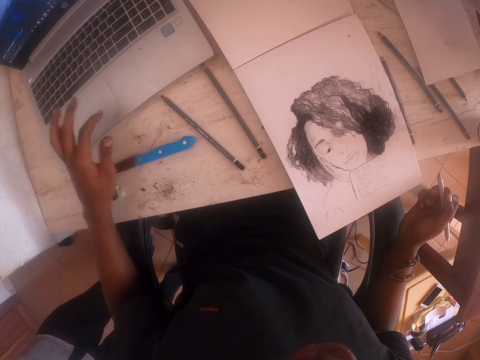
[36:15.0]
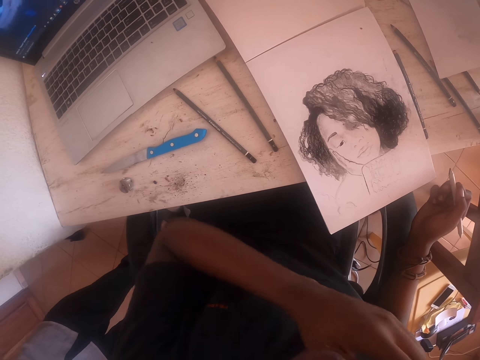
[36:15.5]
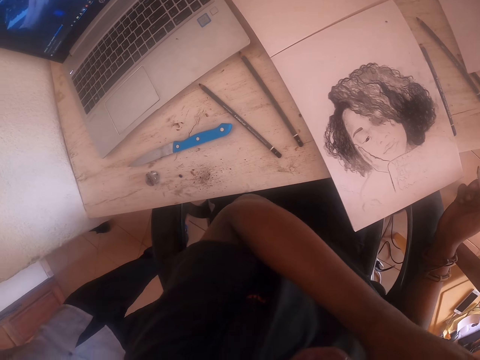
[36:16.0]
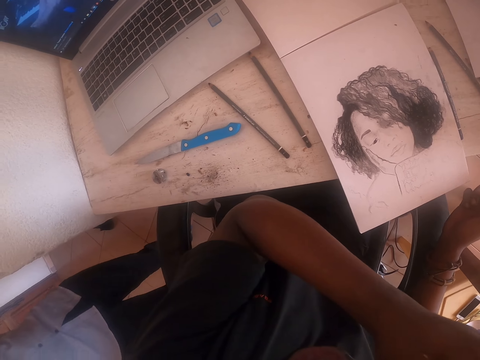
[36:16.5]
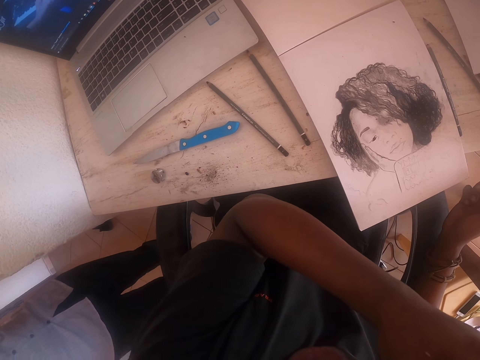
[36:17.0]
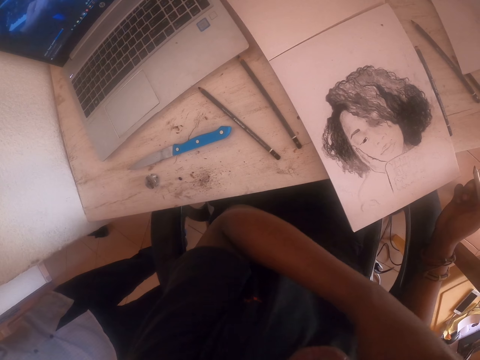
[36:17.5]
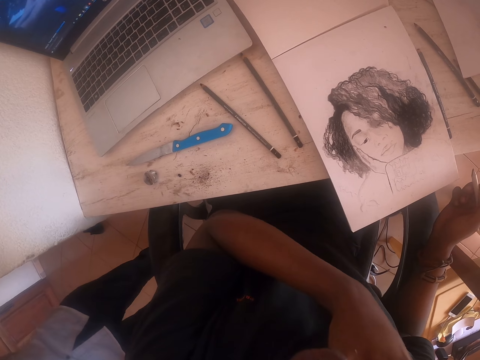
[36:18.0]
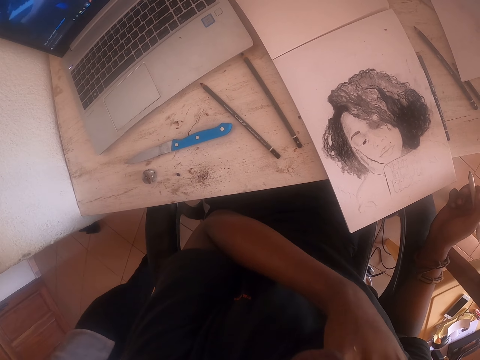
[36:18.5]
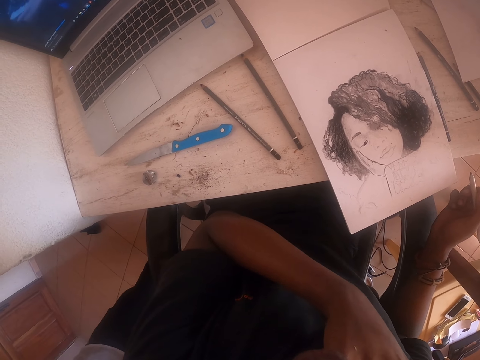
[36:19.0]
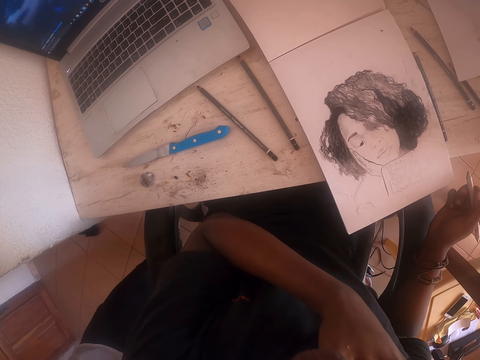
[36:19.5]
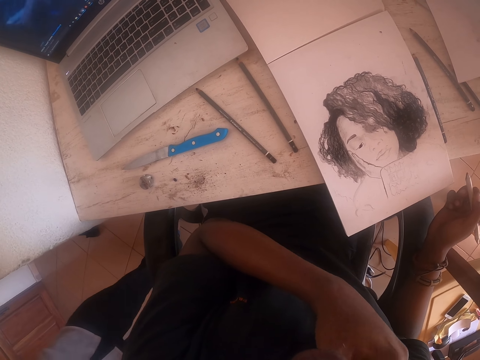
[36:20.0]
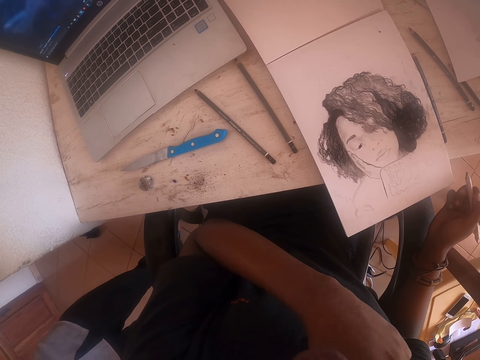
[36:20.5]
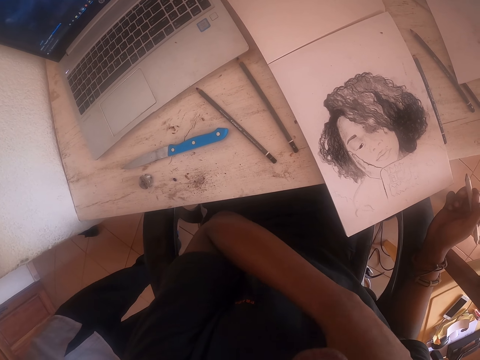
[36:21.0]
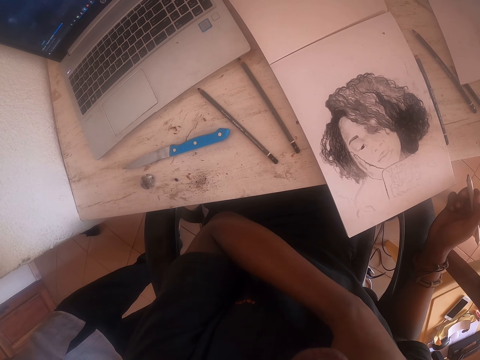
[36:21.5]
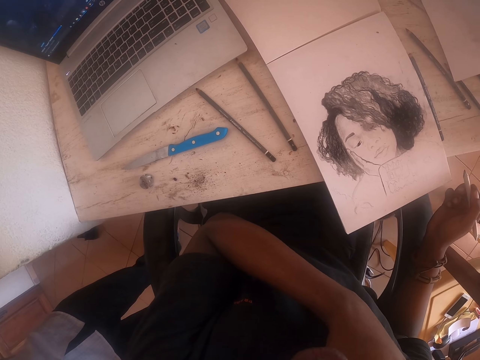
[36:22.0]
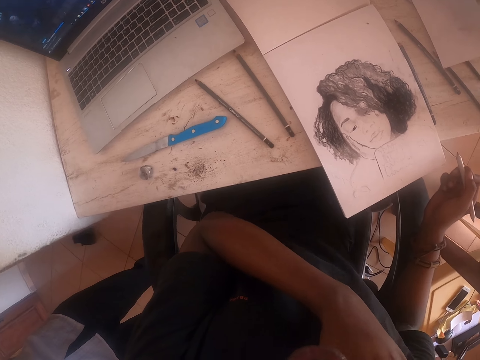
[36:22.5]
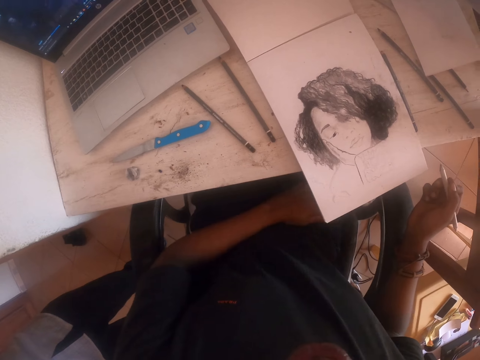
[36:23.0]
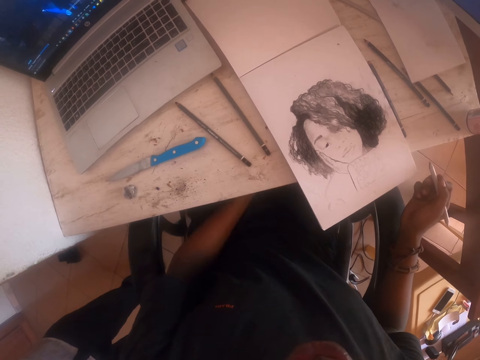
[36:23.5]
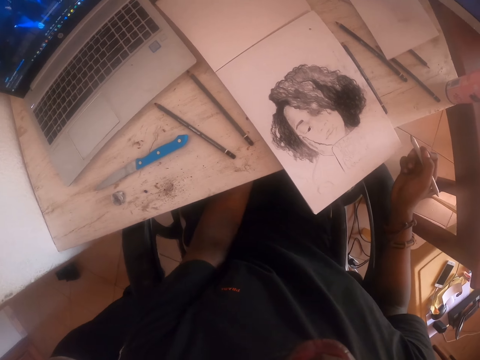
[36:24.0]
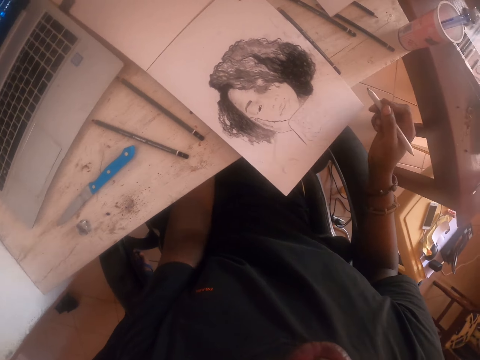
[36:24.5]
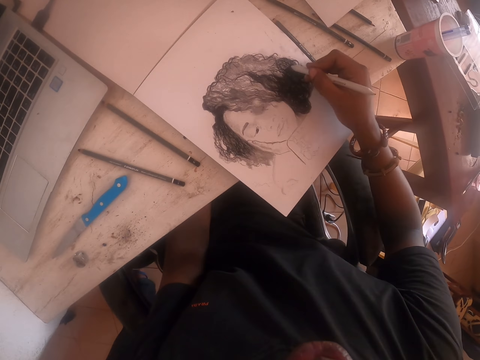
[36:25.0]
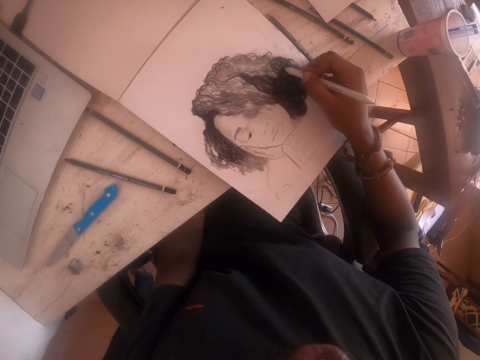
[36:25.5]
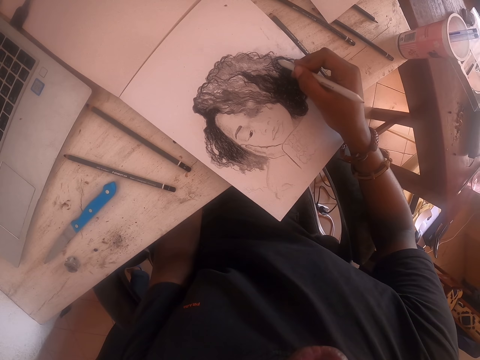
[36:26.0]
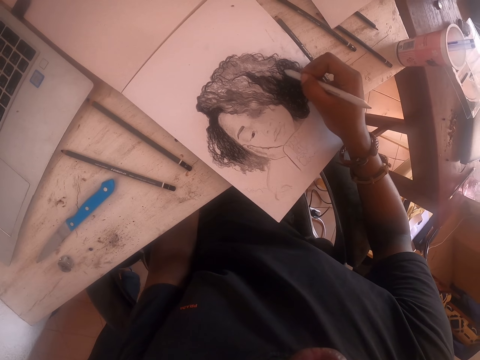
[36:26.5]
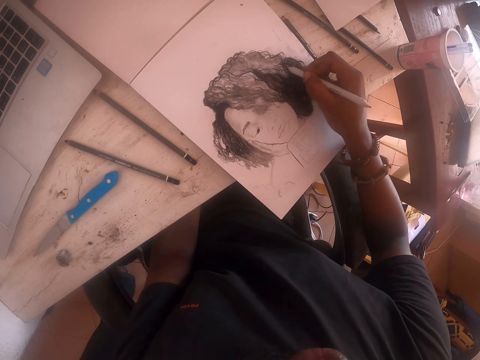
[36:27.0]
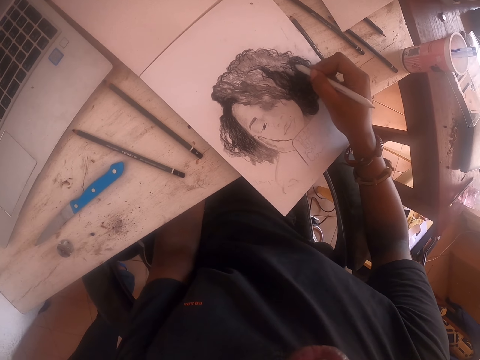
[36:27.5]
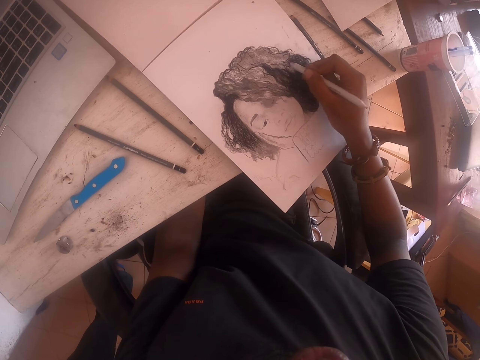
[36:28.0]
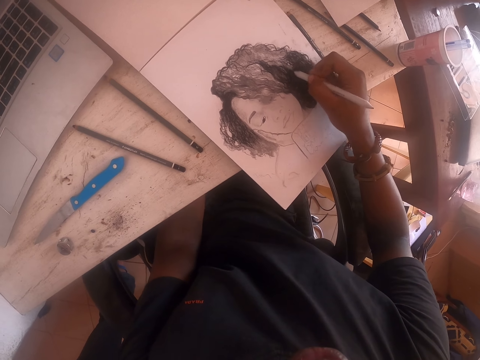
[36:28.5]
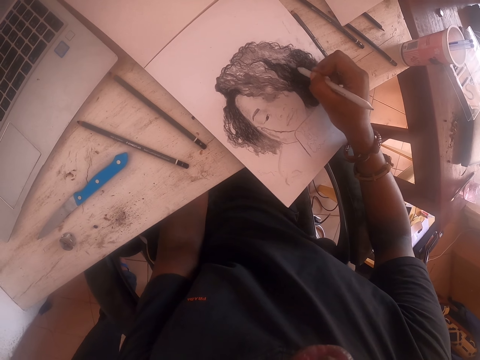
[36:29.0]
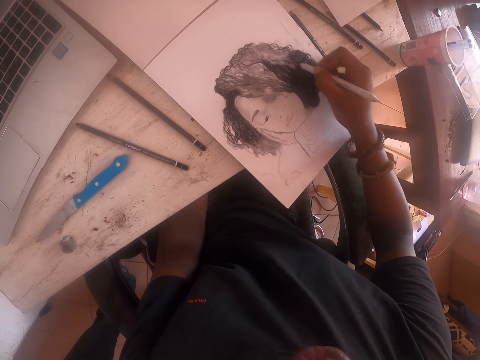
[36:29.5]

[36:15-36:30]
The camera wearer moves the left hand on the track pad. They lift the left hand. They touch the face. They lift the left hand again. They move around the left hand. They look at the table. They look at the table again. They drop the left hand. They hold a pen. They shade the picture with the right hand repeatedly.

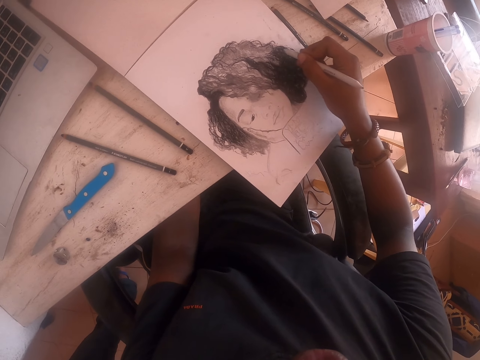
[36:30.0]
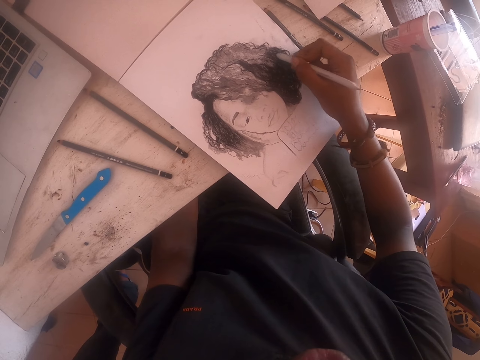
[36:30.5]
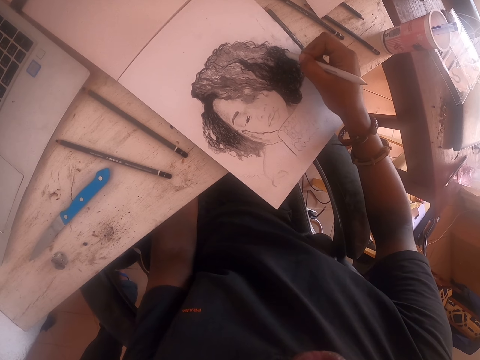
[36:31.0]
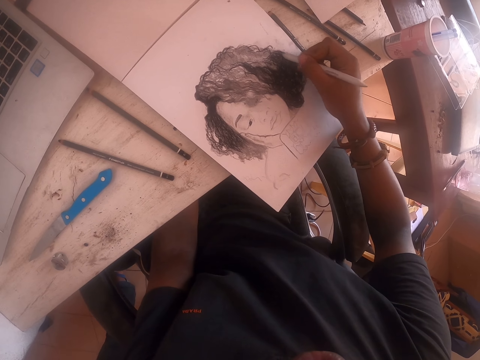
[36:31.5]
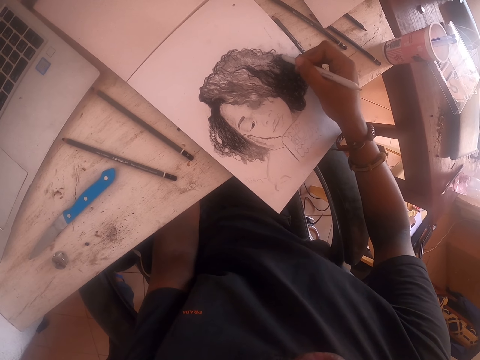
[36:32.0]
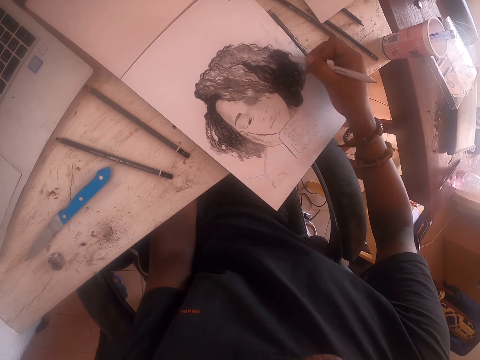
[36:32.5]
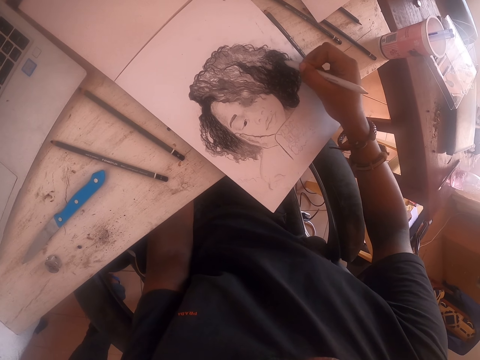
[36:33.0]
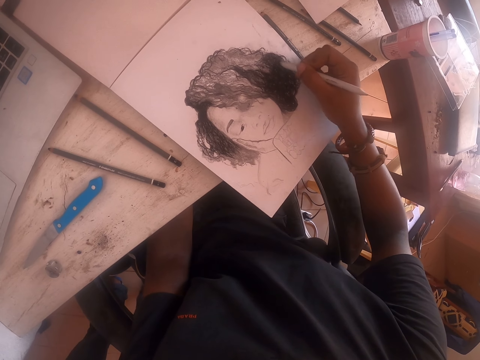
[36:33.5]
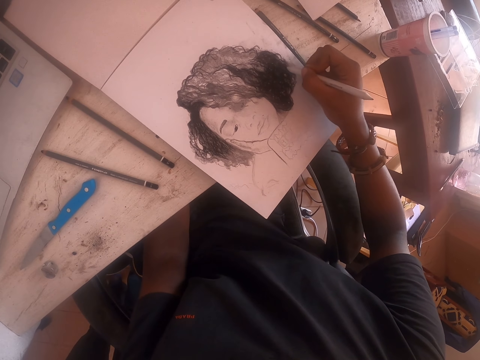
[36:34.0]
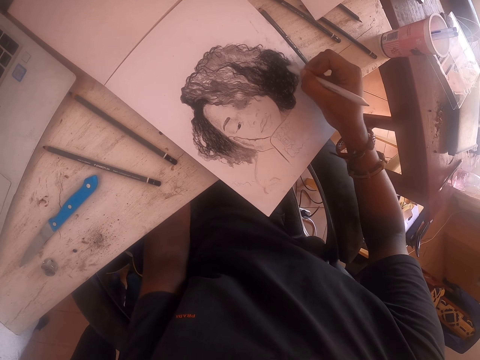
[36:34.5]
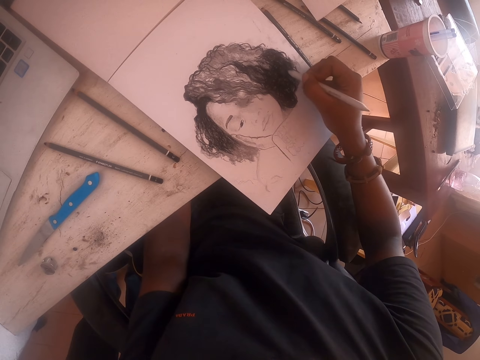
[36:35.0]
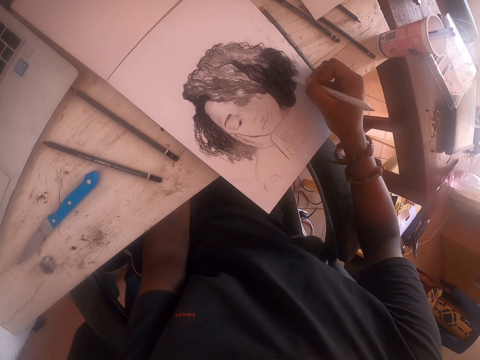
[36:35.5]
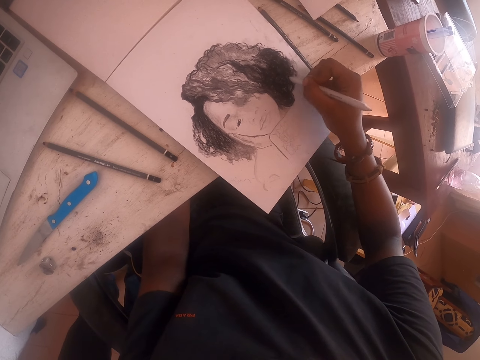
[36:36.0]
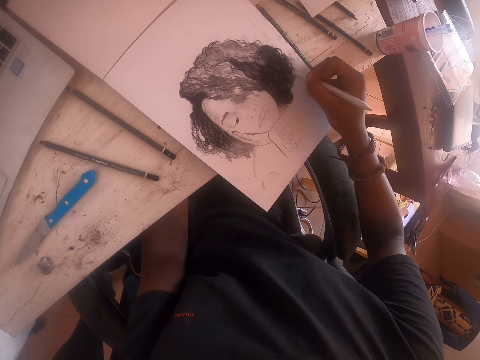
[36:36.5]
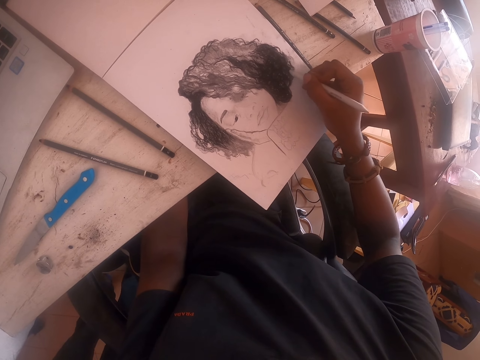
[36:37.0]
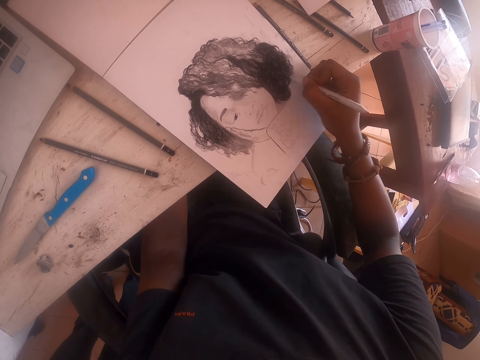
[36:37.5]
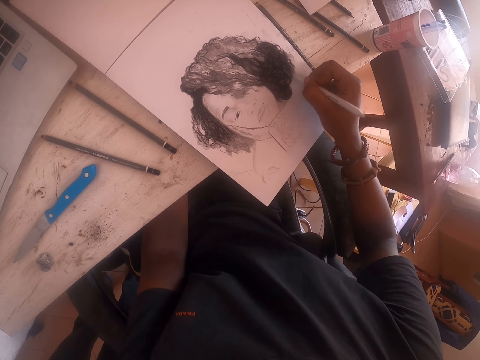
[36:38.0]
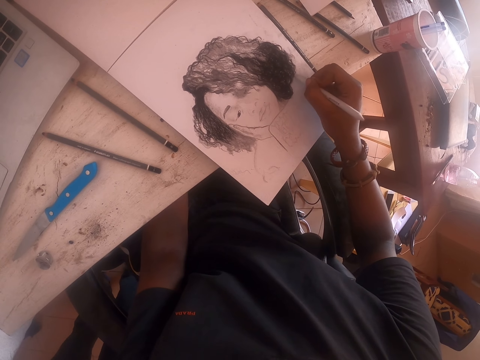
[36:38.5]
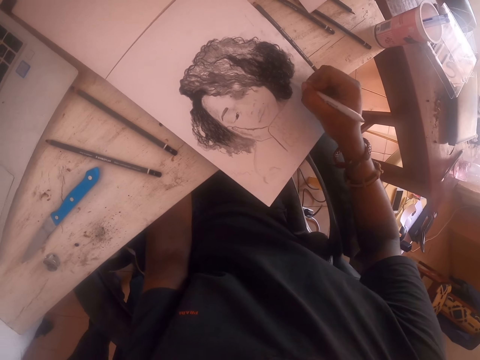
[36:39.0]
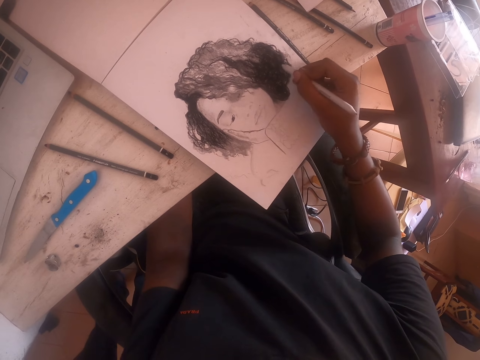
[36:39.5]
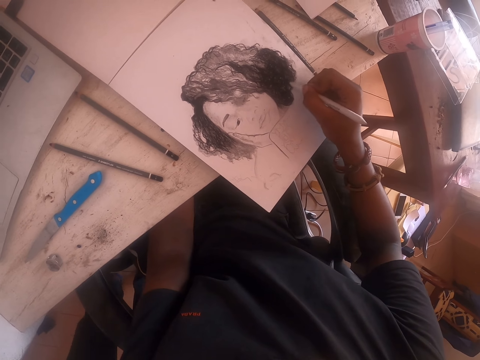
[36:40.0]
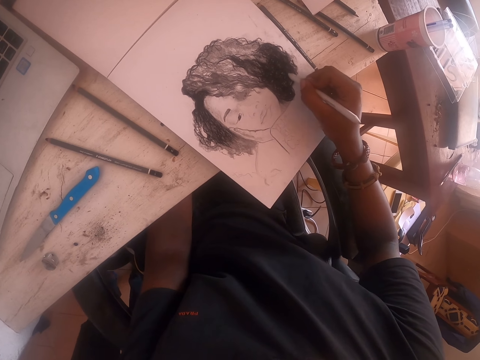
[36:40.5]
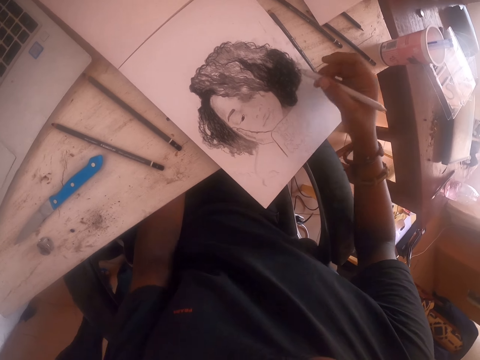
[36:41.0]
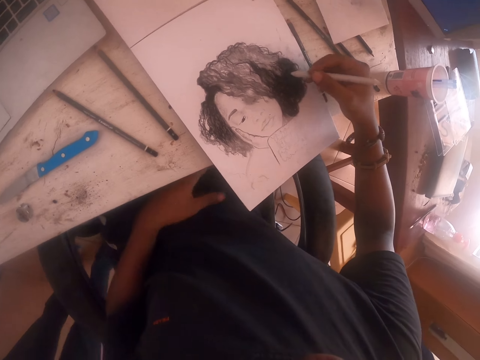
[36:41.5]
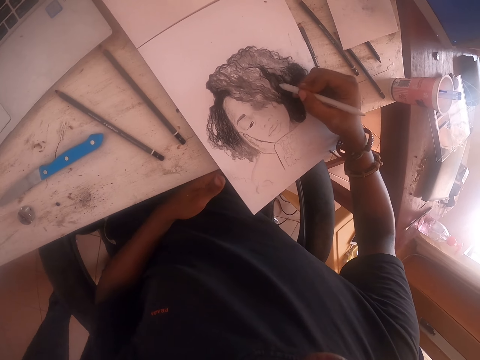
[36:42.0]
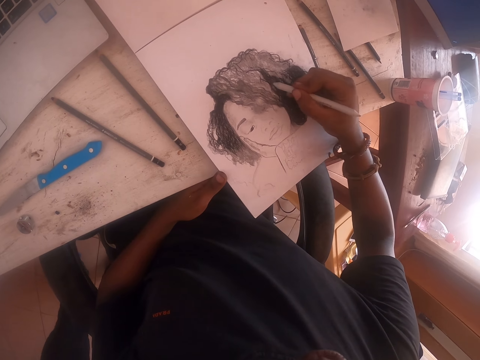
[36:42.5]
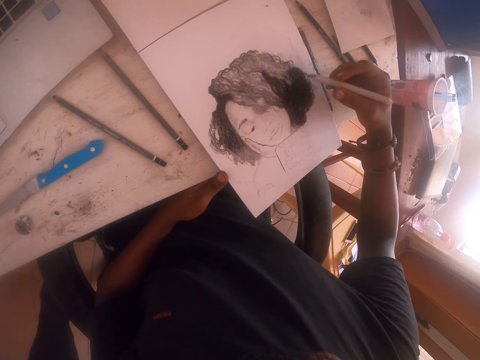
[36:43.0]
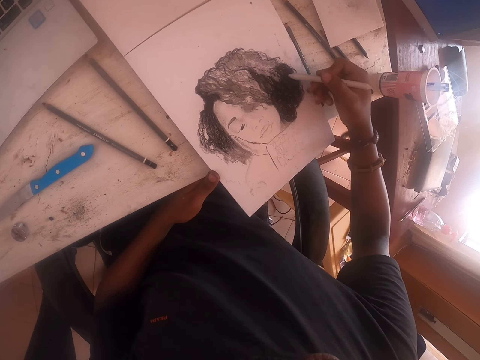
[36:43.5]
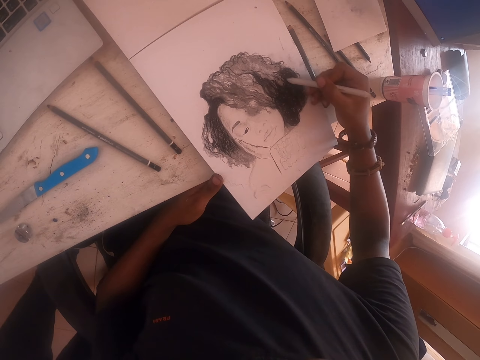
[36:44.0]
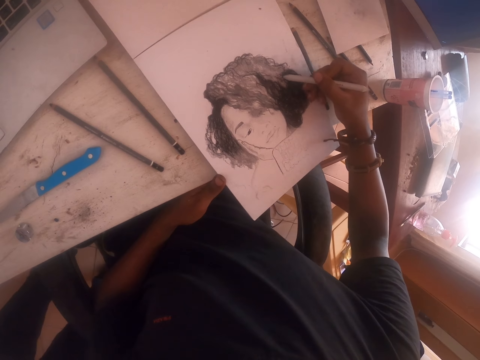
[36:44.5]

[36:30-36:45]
The camera wearer shades the picture with the right hand repeatedly.
